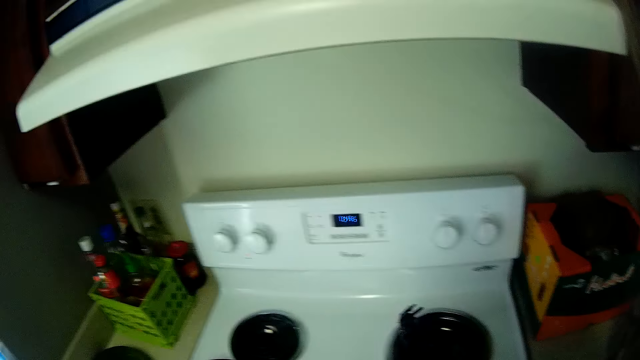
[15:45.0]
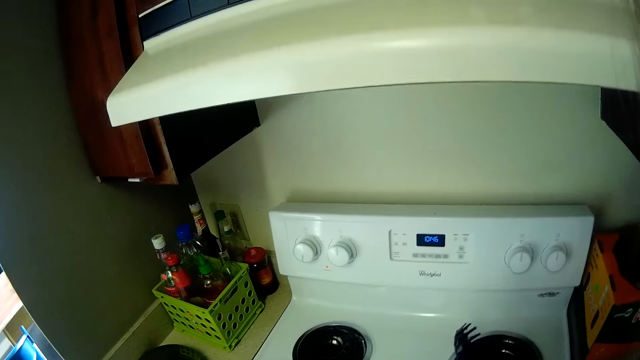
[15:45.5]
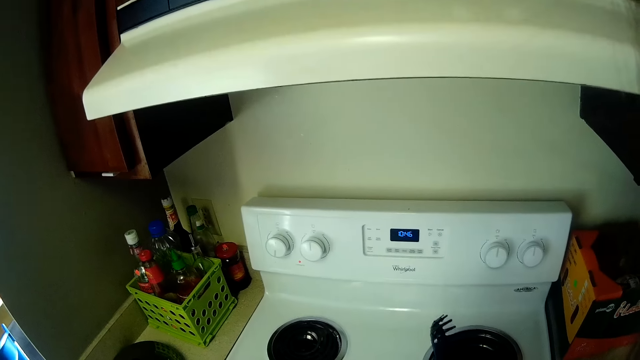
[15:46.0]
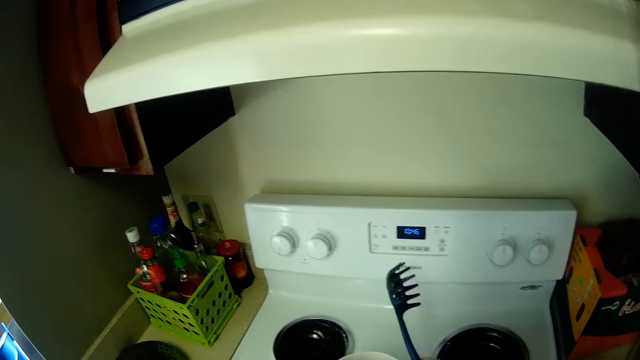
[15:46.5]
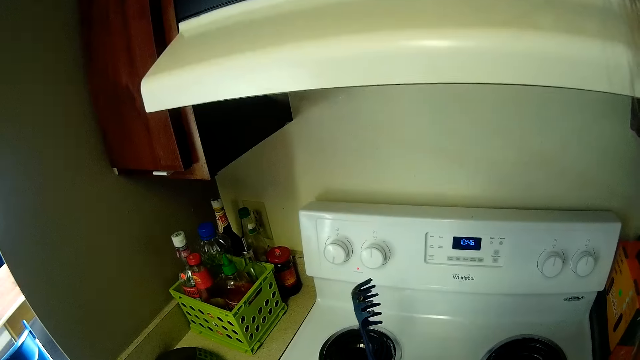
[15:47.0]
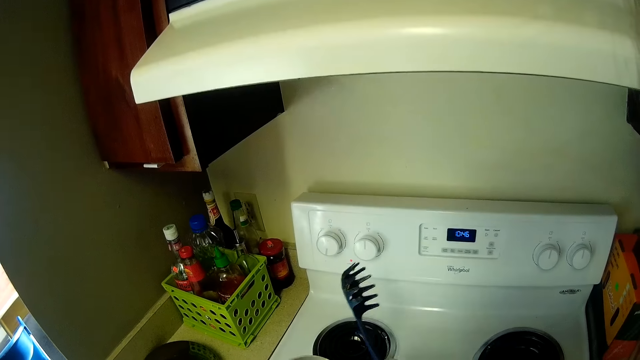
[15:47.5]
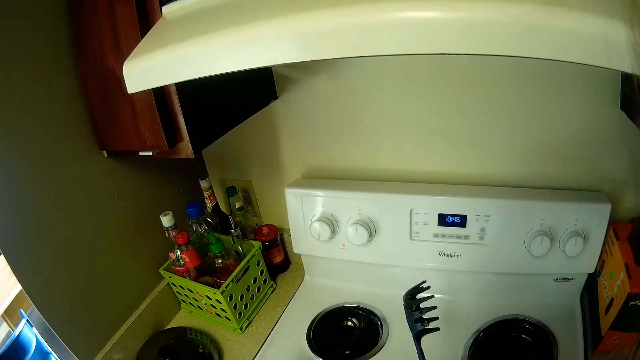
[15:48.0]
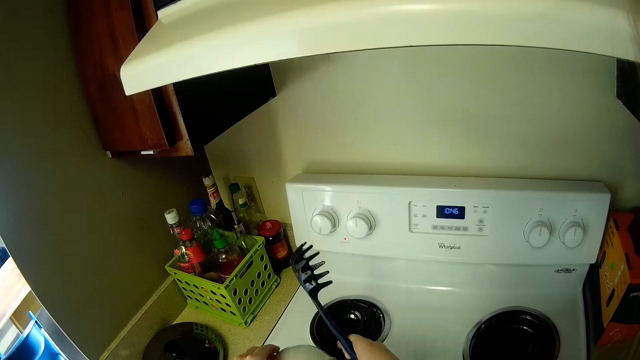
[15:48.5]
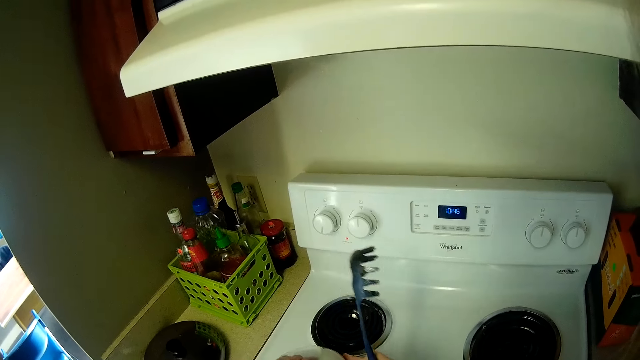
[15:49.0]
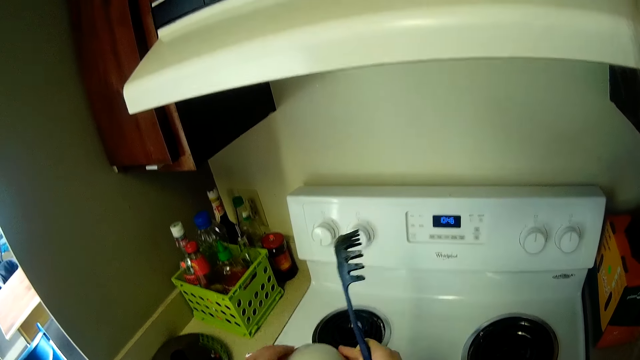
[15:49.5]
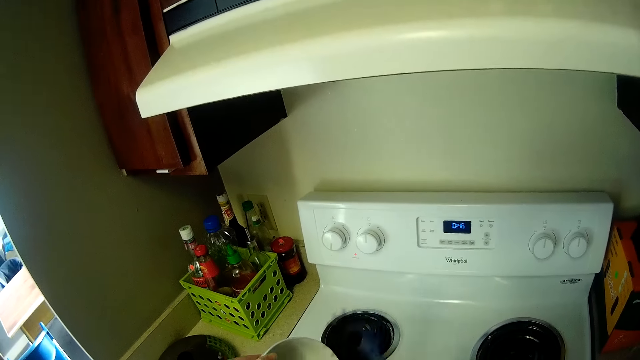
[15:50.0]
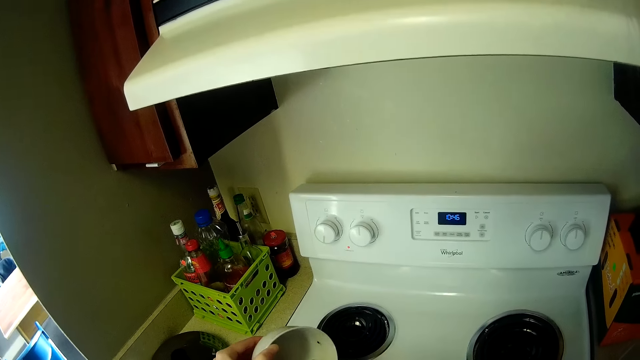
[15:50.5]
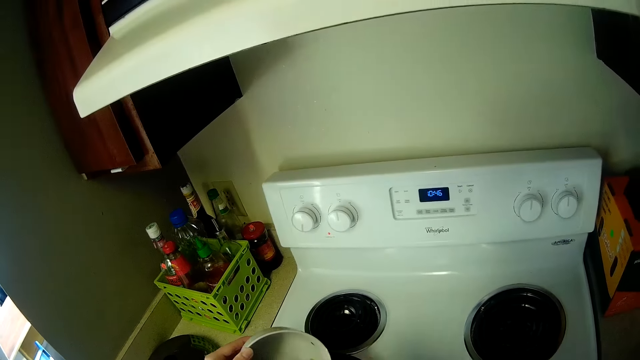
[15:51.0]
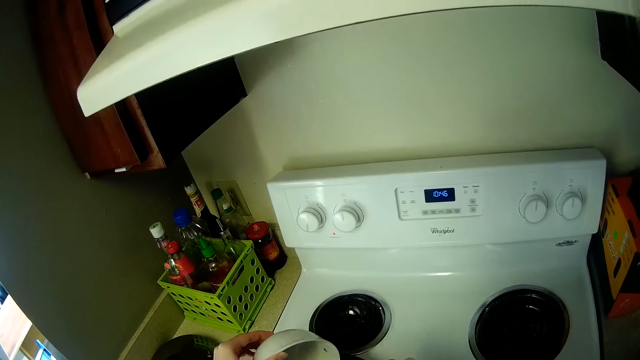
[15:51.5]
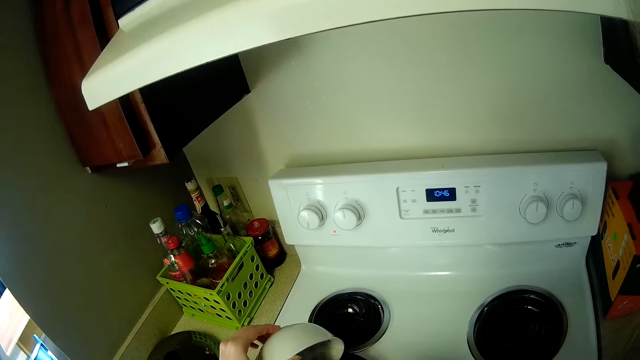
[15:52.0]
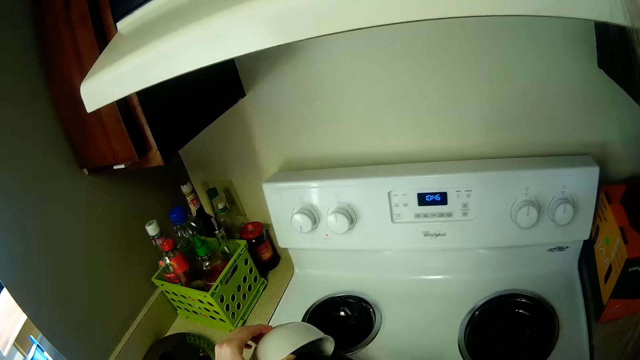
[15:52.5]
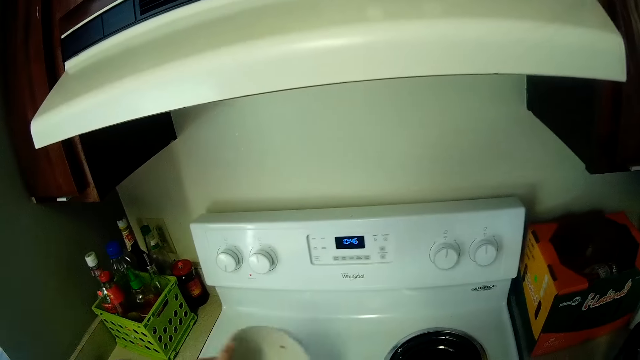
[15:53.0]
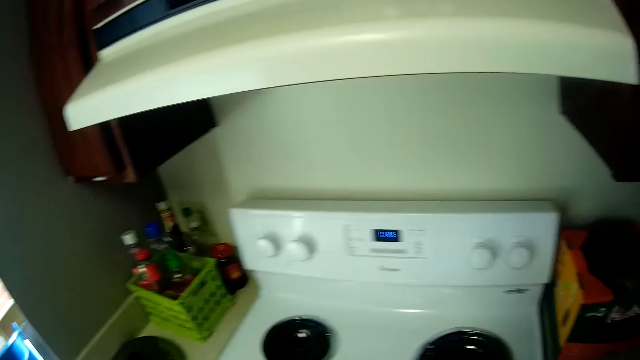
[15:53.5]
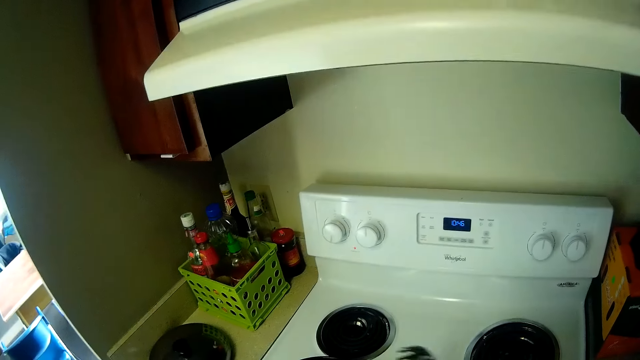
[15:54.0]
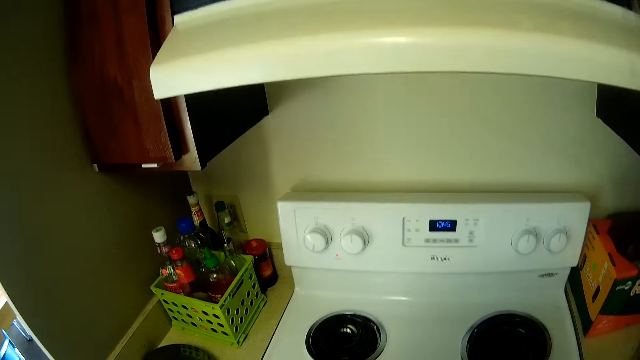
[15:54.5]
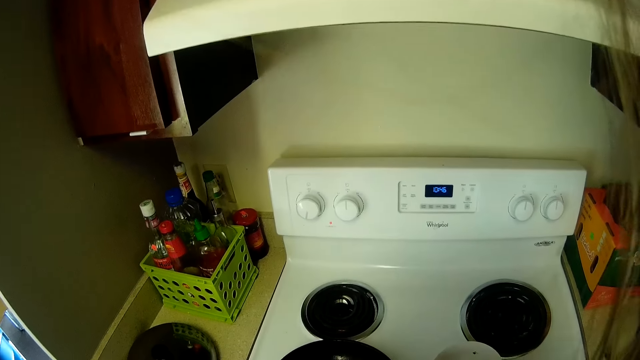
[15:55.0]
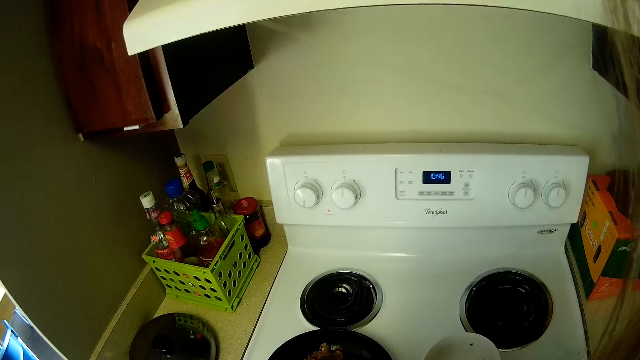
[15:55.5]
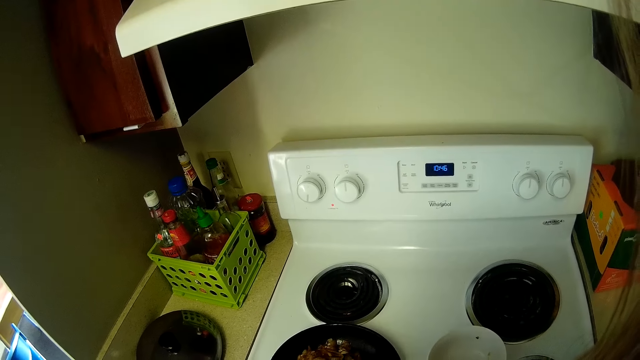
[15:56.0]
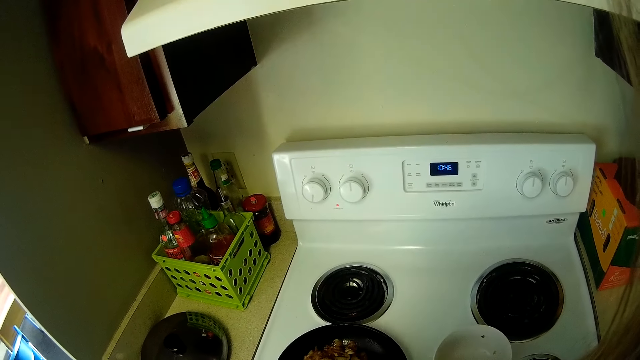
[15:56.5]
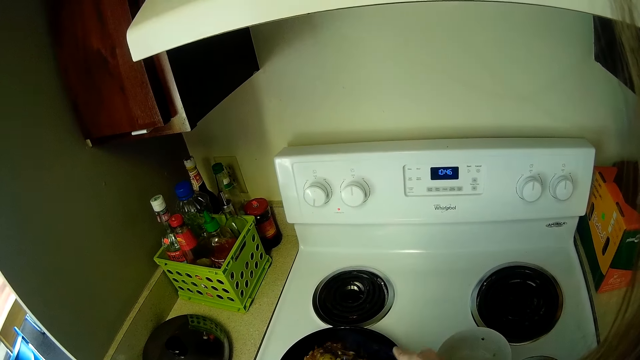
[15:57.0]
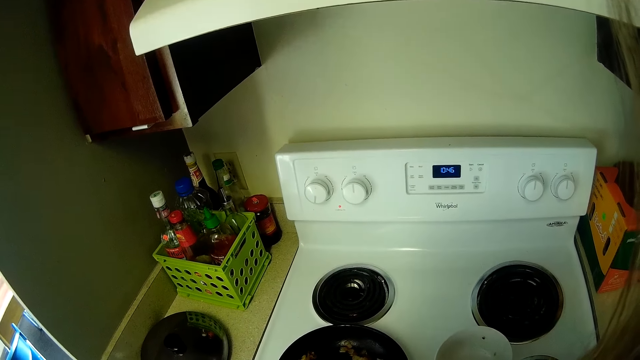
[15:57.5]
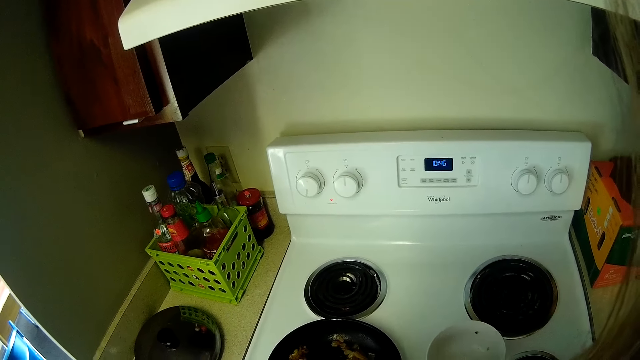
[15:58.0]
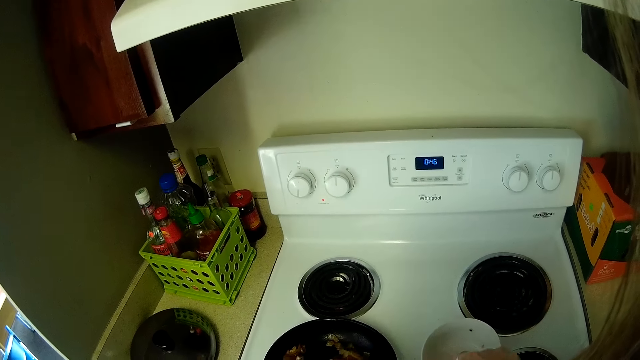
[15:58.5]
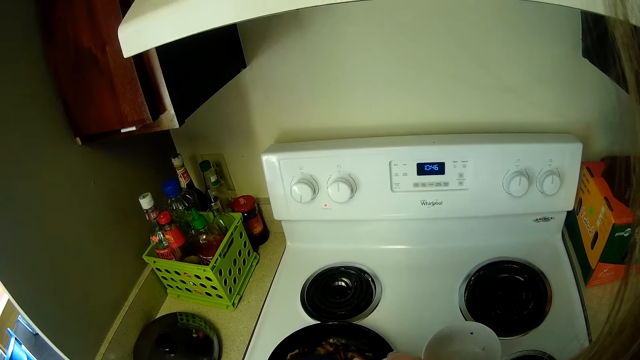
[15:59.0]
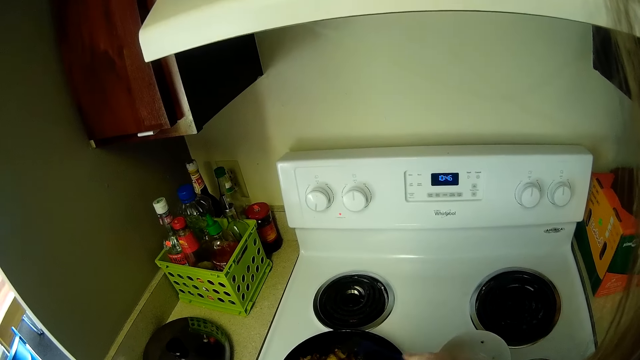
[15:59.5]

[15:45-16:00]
The camera wearer lifts up the white plate of food from the cooker. They pour the food from the white plate into the pot. They spoon the food from the white plate into the pot with the spoon. They drop the white plate on the cooker. They stir the food in the pot with the spaghetti spoon.

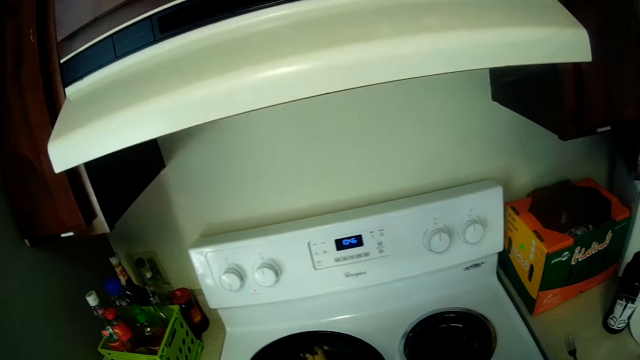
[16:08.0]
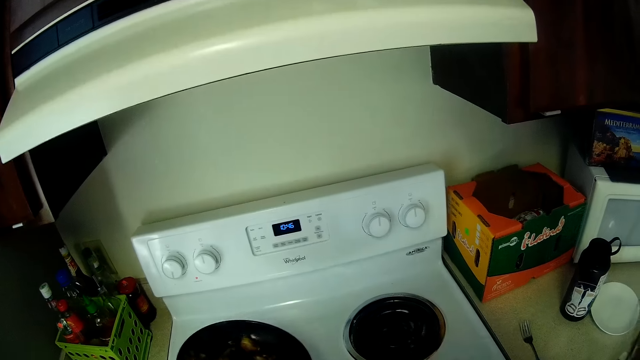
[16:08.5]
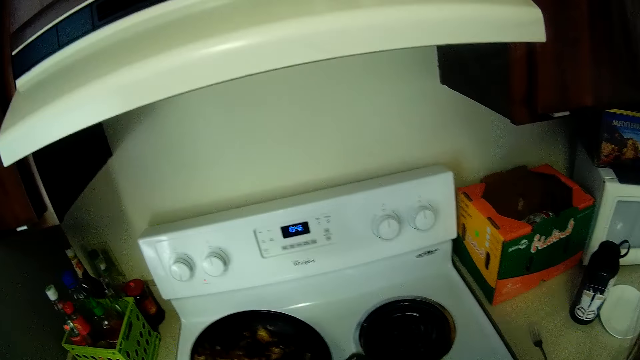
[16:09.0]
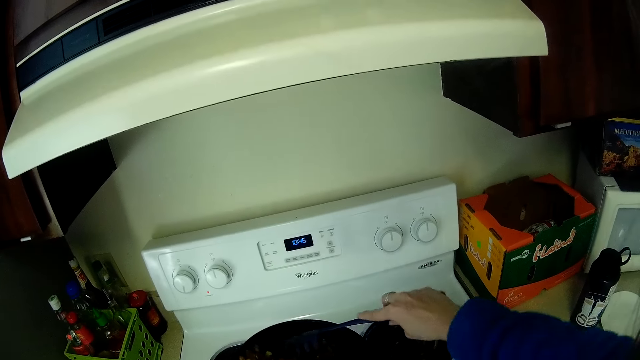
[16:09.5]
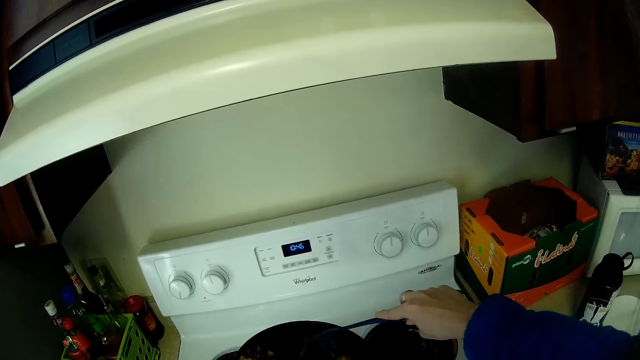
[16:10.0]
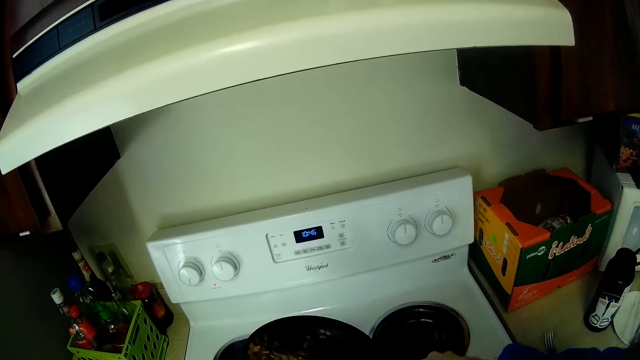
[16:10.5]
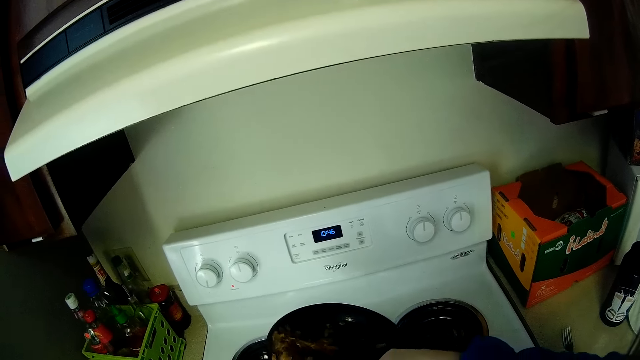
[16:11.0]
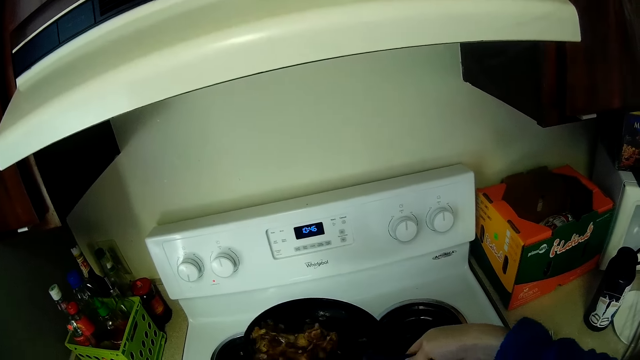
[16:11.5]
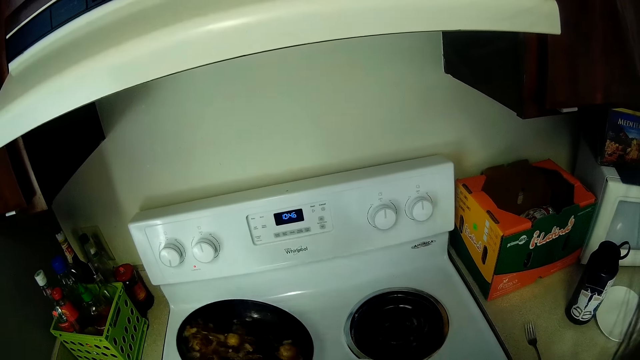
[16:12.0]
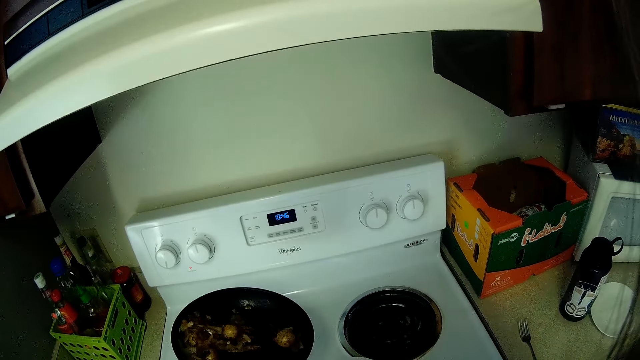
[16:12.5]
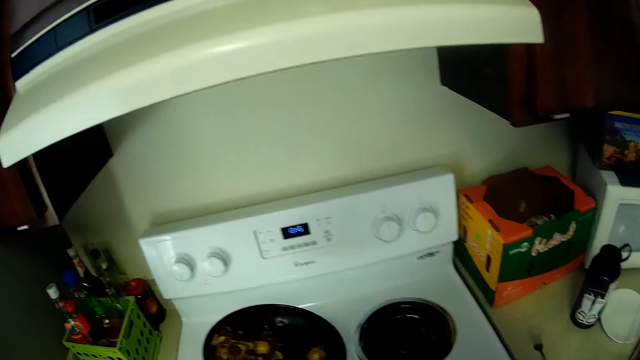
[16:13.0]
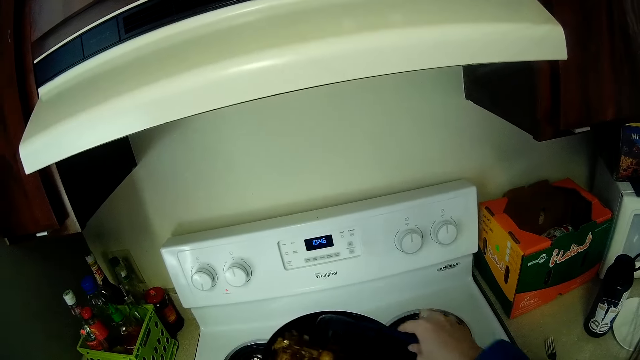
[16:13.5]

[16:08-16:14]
The camera wearer scoops the food from the pot into the white plate with the spaghetti spoon.
